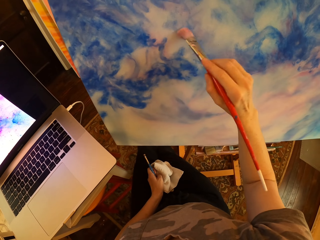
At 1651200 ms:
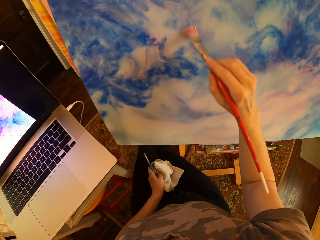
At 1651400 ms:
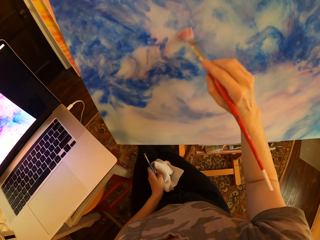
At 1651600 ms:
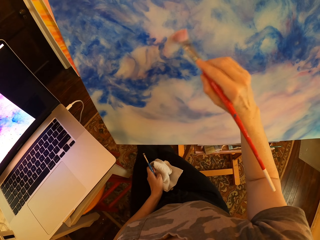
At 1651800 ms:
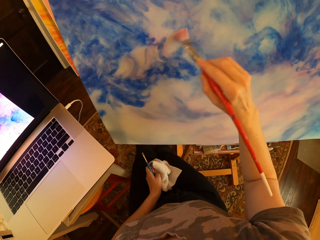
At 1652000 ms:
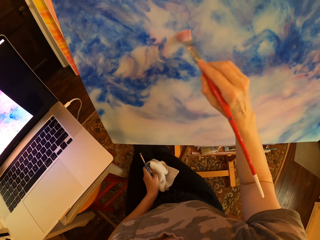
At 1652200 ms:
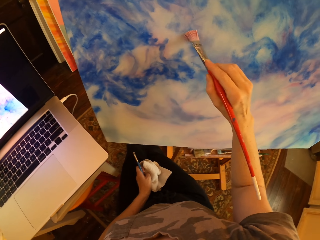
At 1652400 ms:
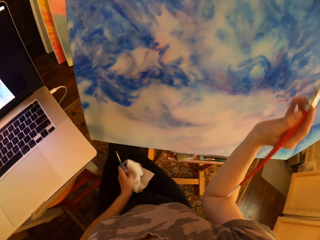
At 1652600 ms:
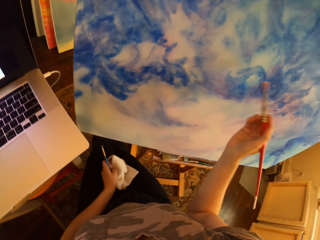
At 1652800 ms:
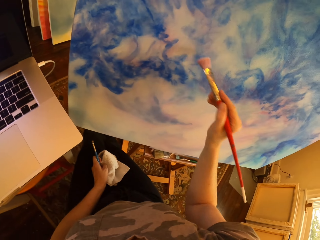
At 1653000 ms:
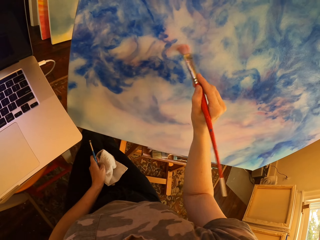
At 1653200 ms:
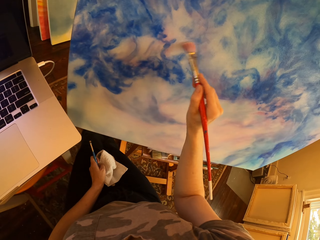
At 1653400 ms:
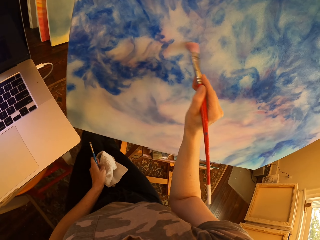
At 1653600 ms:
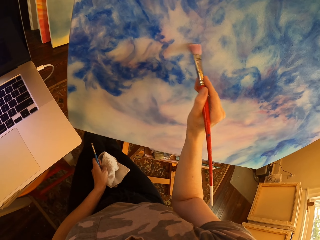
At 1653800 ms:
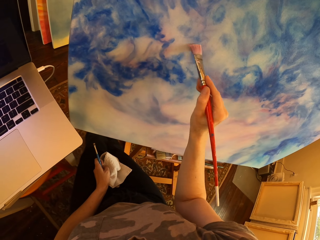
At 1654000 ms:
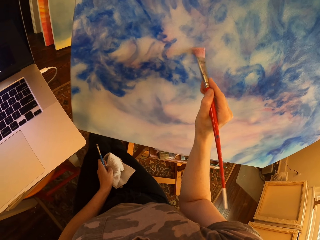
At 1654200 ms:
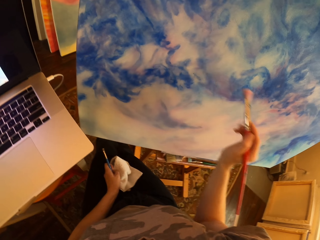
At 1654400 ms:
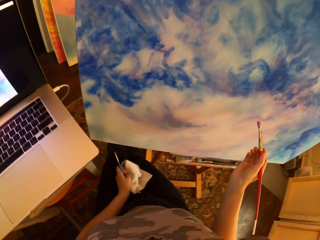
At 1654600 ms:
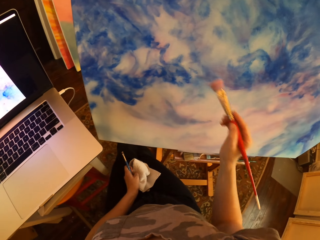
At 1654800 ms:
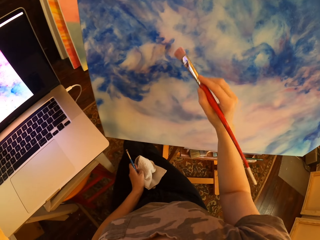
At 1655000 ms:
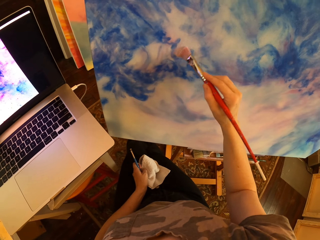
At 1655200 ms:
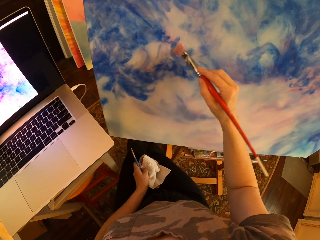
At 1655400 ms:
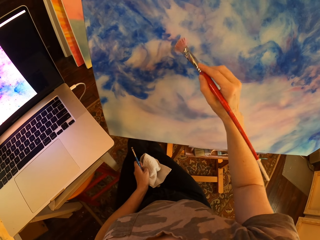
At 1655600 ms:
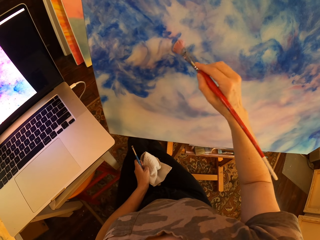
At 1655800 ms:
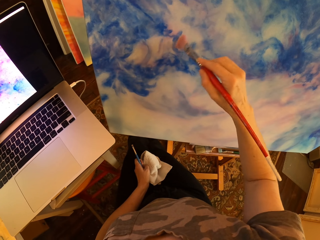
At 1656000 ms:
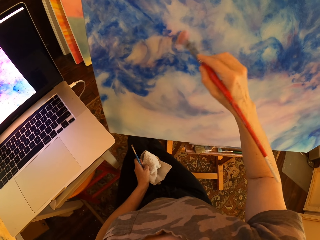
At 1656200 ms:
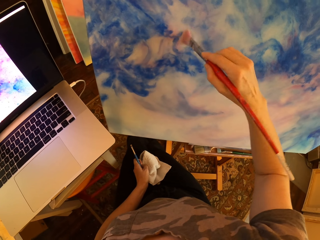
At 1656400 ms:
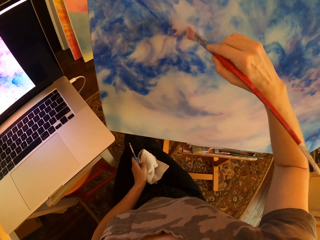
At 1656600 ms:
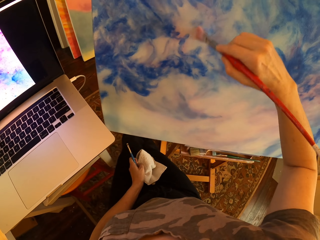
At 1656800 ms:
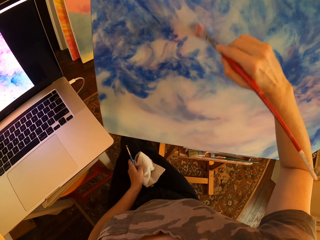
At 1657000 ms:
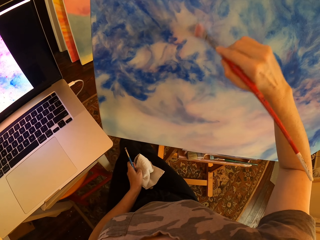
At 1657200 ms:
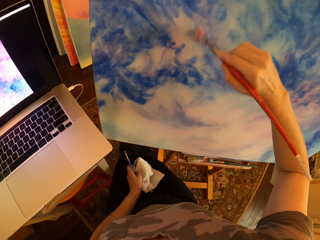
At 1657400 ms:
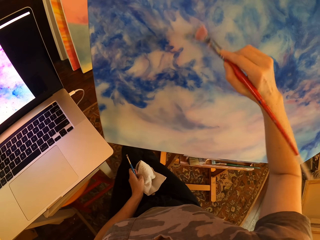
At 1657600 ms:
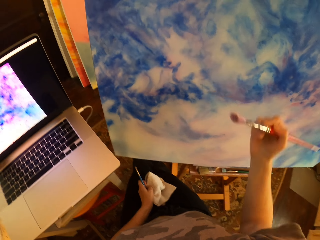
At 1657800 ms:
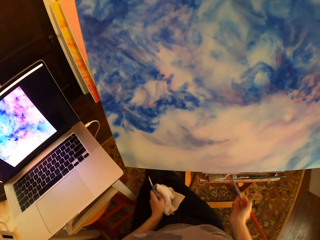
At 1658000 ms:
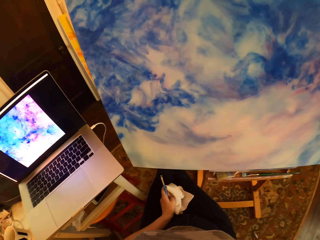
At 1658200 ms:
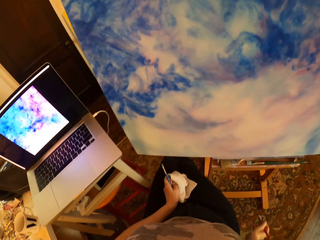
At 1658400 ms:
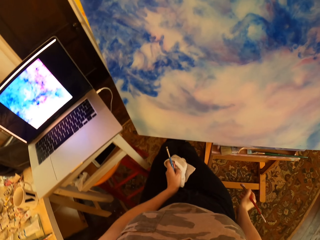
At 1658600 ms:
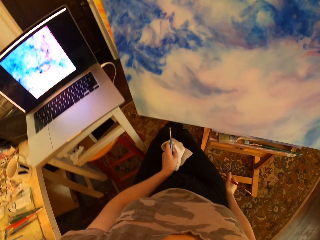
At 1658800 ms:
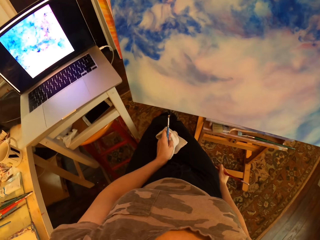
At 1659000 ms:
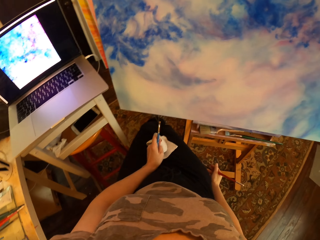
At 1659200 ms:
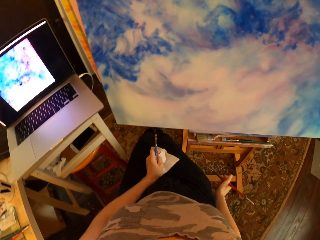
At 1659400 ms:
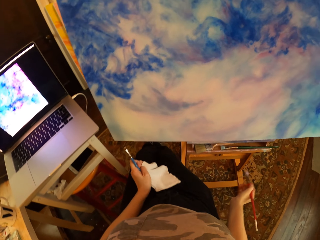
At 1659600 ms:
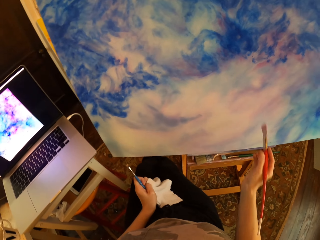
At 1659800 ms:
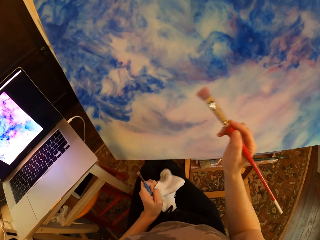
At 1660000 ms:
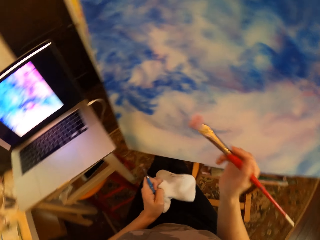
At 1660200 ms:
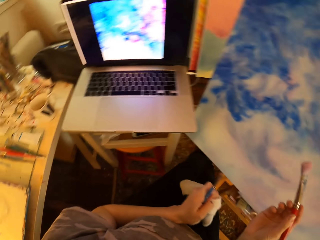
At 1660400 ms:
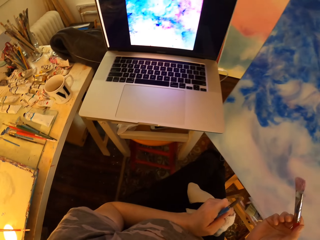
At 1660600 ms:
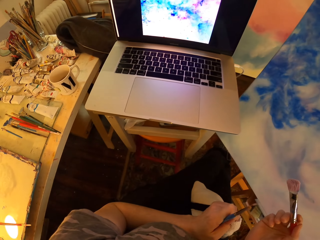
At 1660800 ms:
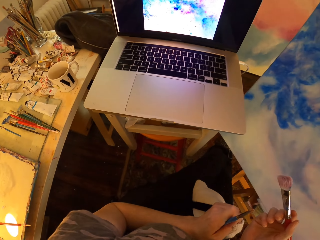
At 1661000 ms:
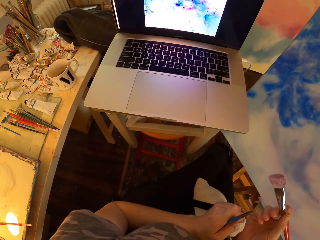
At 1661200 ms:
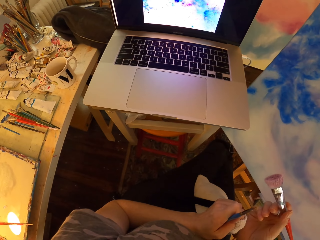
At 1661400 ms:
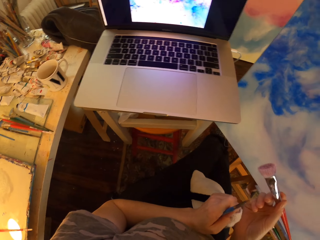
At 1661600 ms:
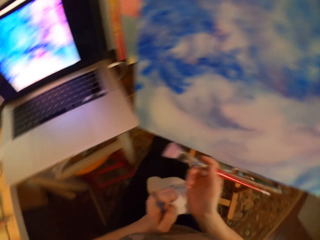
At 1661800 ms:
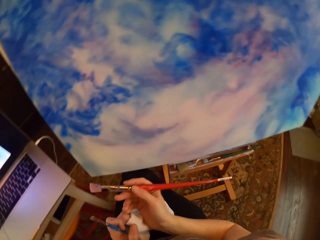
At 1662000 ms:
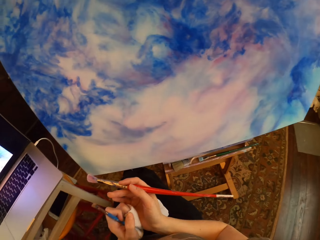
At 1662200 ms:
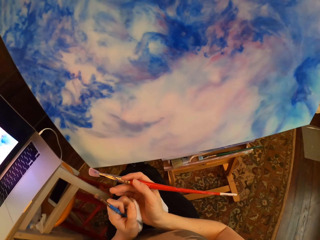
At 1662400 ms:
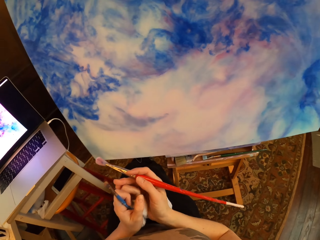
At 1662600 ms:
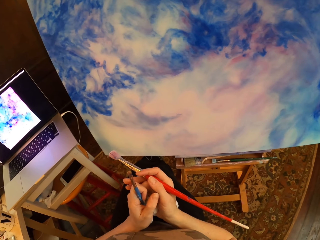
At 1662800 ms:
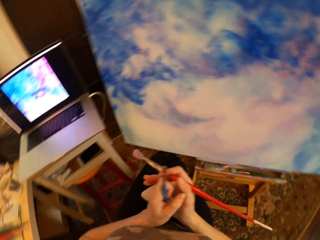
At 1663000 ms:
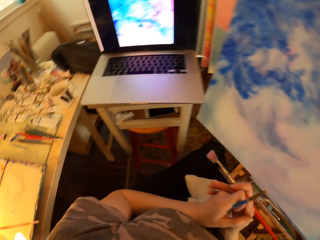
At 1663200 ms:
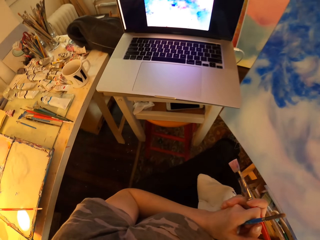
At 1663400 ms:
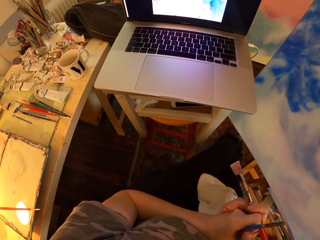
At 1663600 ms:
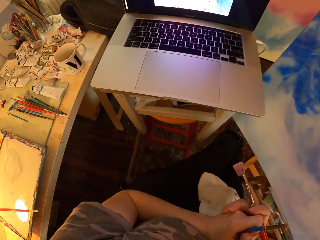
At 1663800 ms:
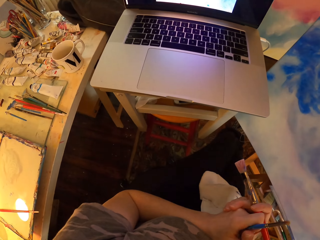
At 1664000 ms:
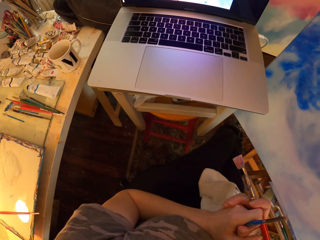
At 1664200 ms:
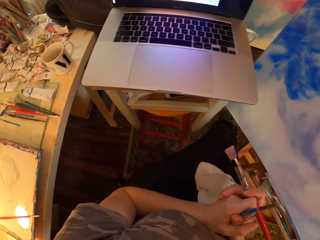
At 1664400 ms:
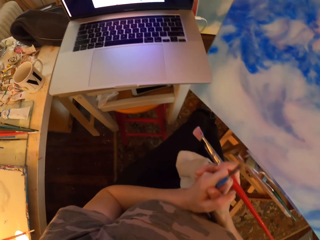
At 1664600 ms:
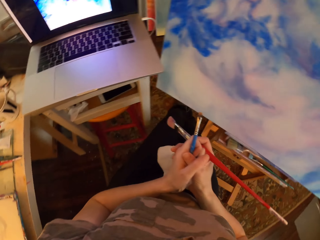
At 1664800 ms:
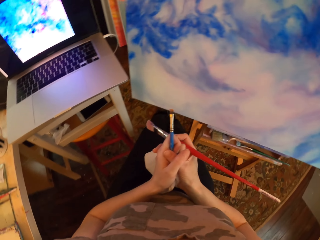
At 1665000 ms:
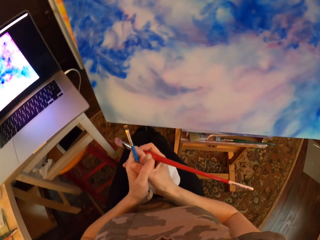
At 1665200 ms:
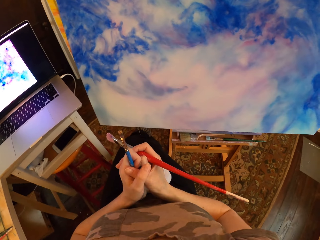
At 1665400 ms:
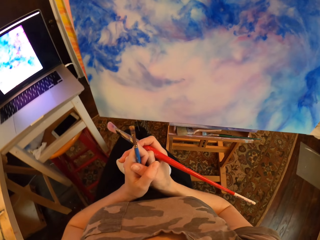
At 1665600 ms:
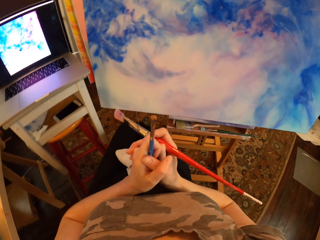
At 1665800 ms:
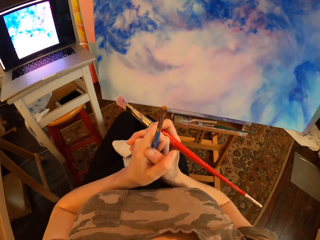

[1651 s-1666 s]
The camera wearer turns to the side. They paint a board. They turn to the side. They paint the board. They turn to the side. They hold a piece of cloth and an art brush. They pause. They stare at the picture on the laptop. They hold the piece of cloth and the art brush. They compare the painting to the picture on the laptop. They hold the piece of cloth and the art brush. They turn to the side.

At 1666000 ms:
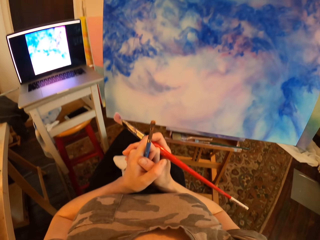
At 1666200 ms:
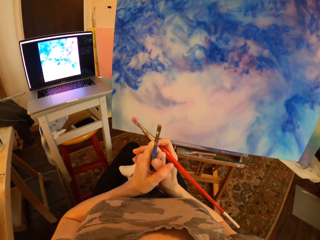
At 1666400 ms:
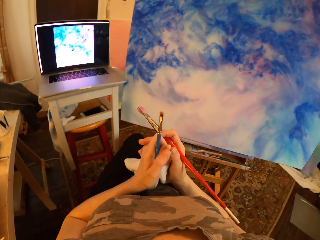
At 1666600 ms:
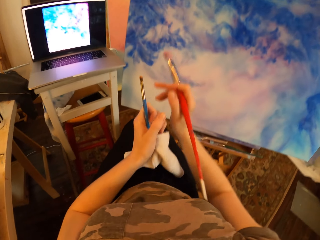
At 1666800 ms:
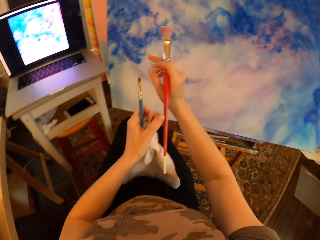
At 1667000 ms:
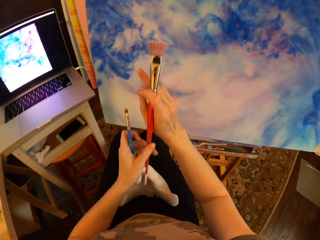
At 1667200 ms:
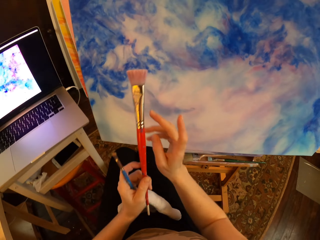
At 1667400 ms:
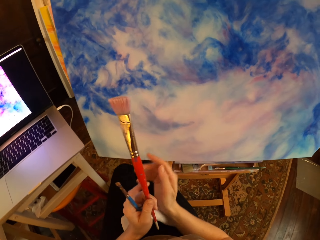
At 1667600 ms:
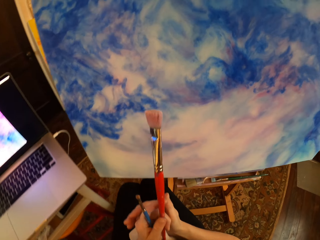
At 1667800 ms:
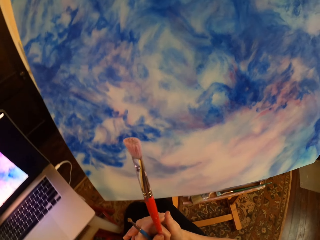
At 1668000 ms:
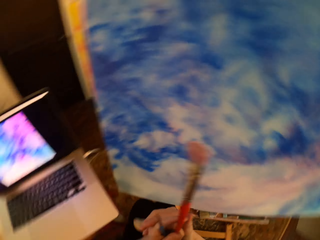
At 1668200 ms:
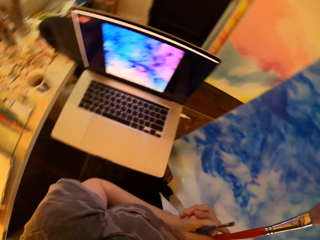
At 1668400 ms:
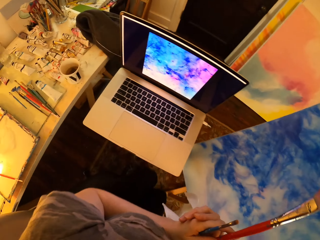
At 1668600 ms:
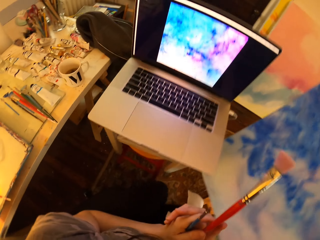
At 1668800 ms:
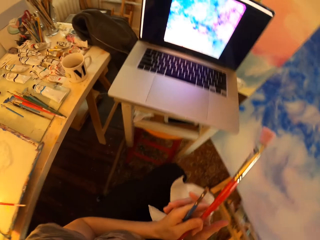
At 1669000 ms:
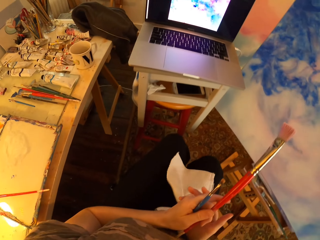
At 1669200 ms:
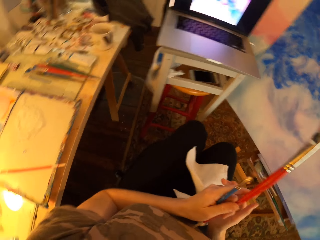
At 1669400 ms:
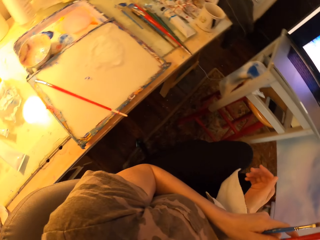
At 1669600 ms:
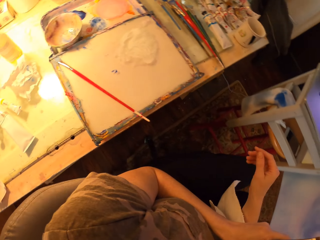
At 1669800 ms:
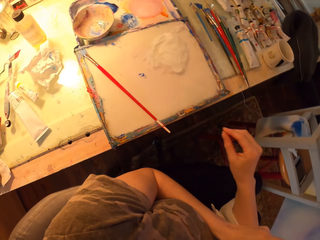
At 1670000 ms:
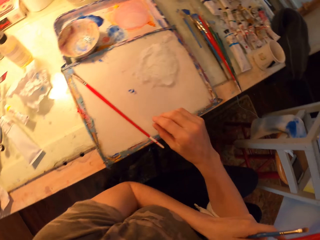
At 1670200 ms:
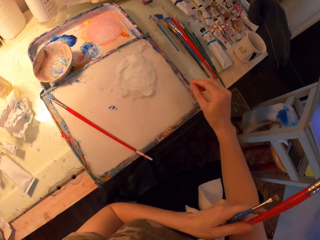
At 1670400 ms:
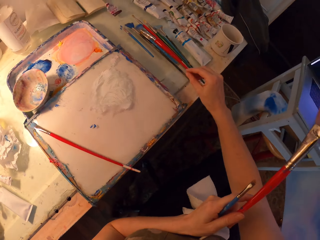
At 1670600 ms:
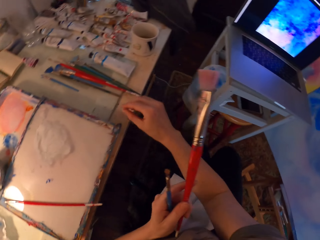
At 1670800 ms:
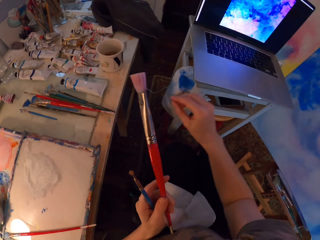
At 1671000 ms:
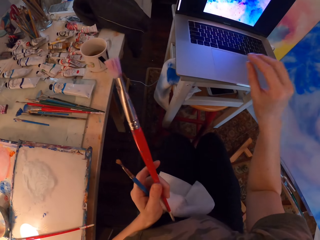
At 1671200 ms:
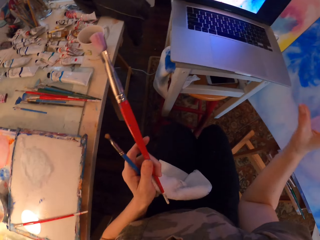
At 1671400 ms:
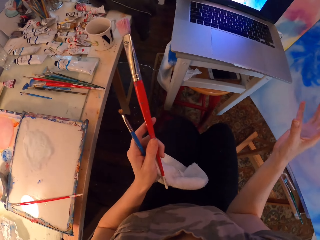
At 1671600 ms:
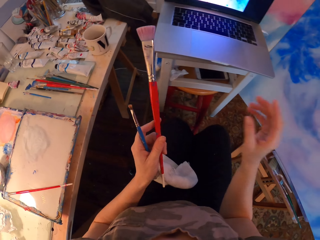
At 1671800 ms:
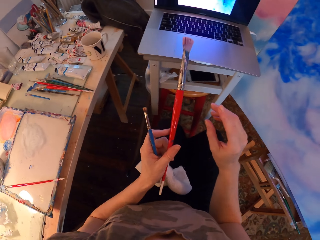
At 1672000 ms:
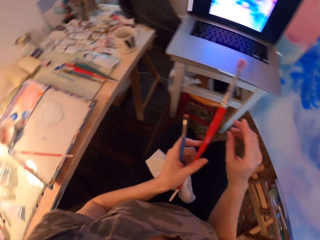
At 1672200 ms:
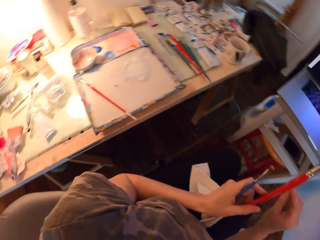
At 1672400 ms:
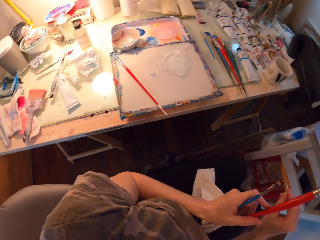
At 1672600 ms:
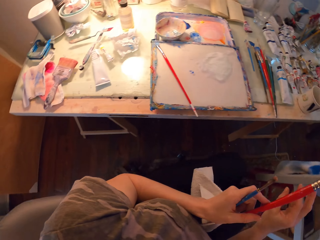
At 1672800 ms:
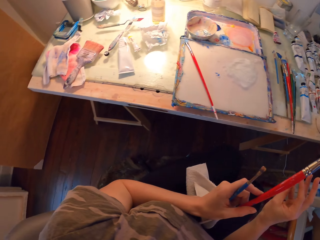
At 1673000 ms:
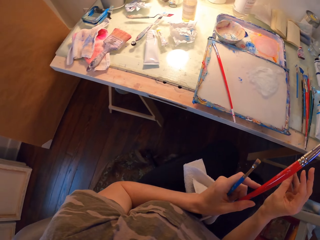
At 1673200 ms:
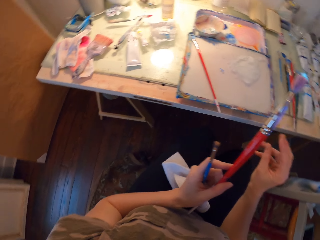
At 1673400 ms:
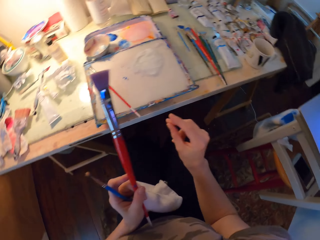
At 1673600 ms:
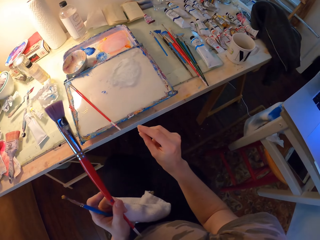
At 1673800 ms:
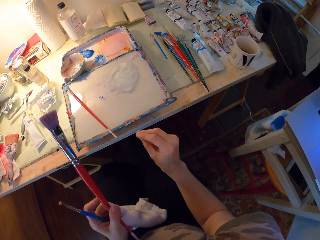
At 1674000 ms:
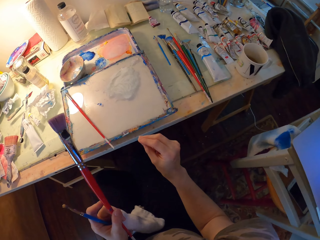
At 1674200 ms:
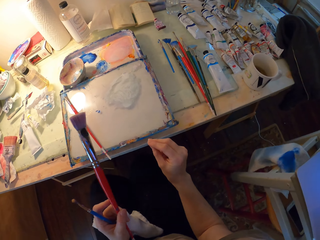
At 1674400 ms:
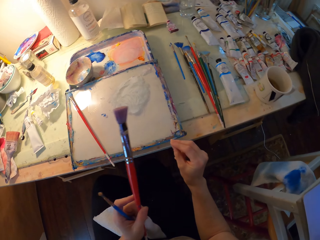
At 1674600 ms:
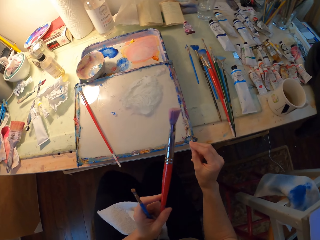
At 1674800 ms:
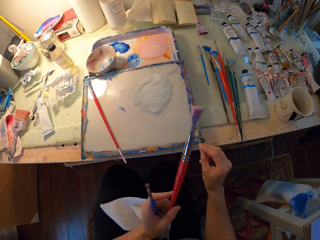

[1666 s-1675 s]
The camera wearer looks around. They hold a piece of cloth and art brushes.
